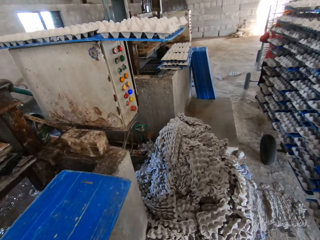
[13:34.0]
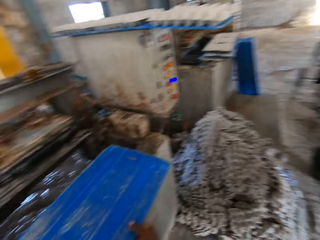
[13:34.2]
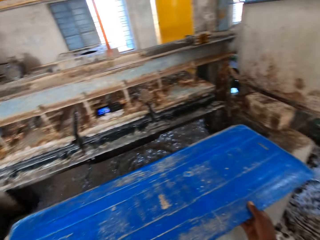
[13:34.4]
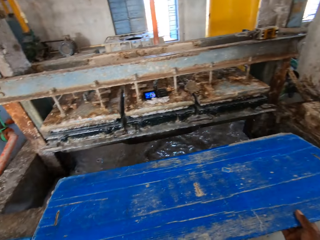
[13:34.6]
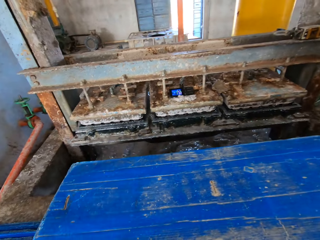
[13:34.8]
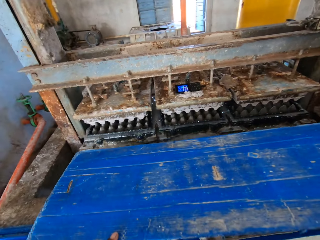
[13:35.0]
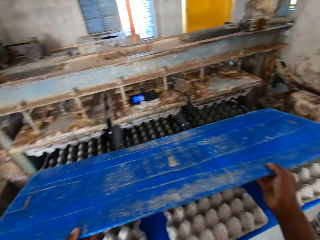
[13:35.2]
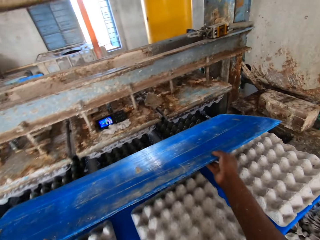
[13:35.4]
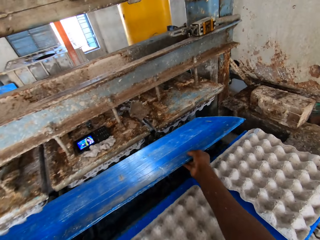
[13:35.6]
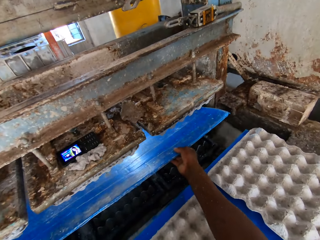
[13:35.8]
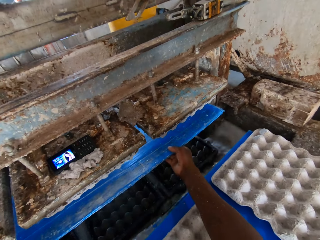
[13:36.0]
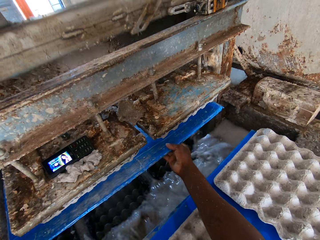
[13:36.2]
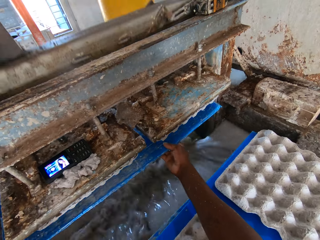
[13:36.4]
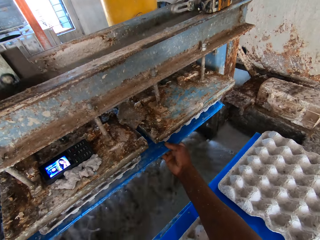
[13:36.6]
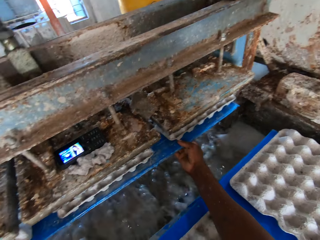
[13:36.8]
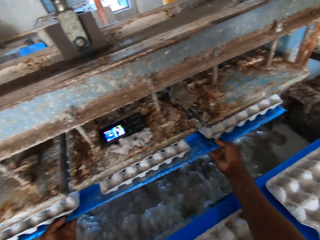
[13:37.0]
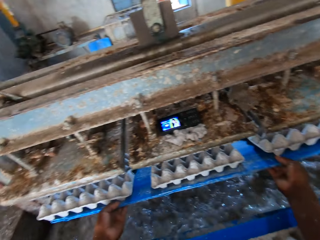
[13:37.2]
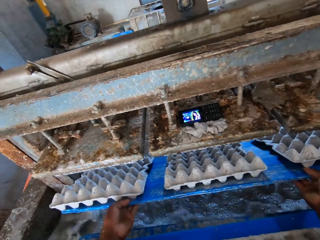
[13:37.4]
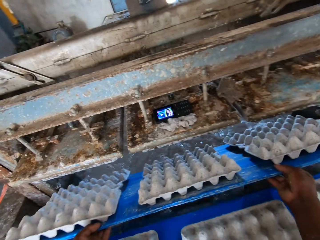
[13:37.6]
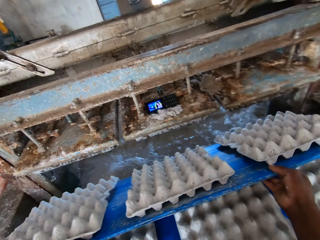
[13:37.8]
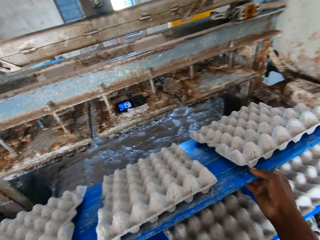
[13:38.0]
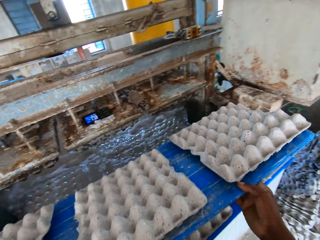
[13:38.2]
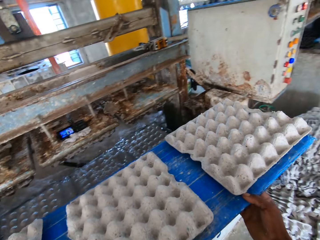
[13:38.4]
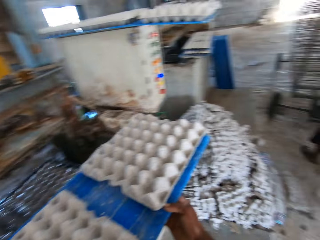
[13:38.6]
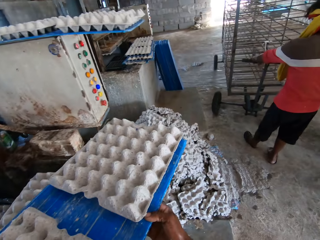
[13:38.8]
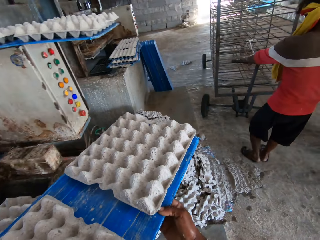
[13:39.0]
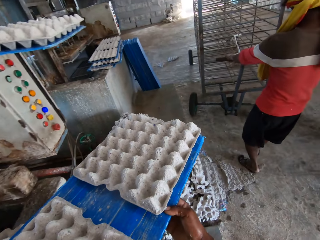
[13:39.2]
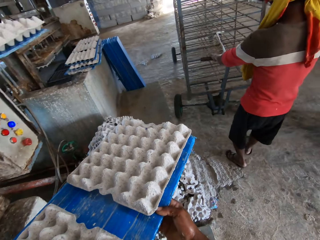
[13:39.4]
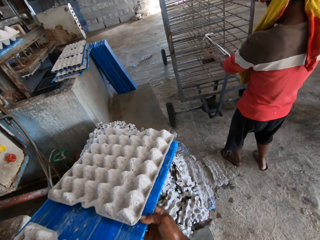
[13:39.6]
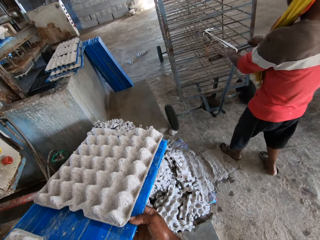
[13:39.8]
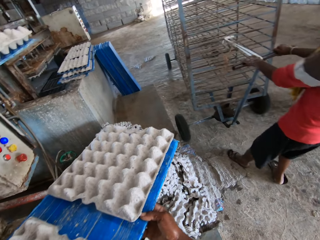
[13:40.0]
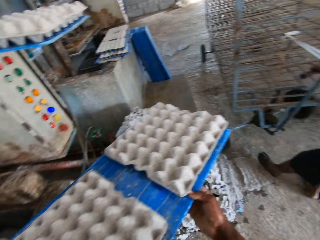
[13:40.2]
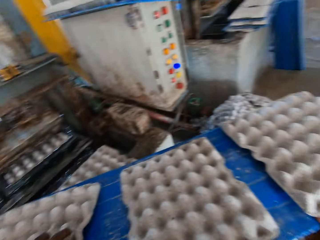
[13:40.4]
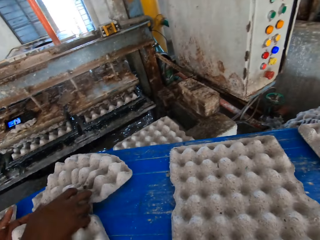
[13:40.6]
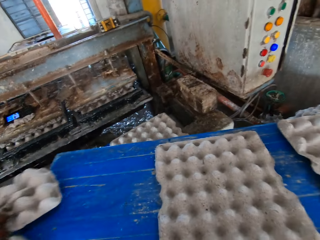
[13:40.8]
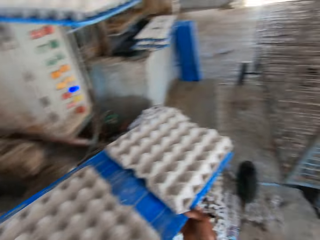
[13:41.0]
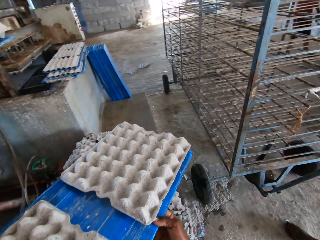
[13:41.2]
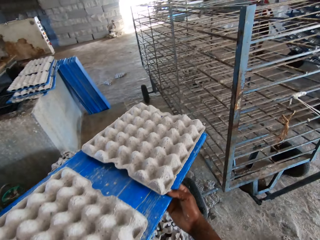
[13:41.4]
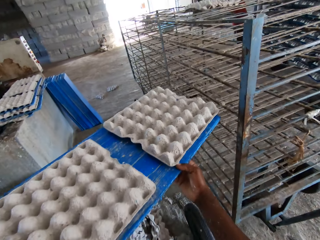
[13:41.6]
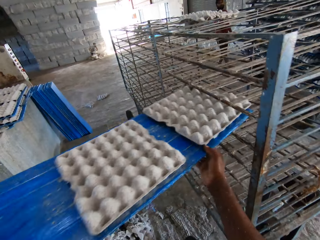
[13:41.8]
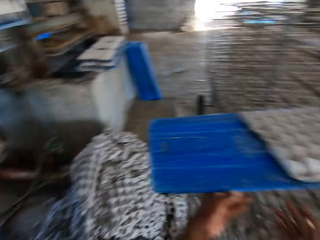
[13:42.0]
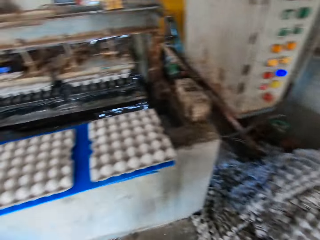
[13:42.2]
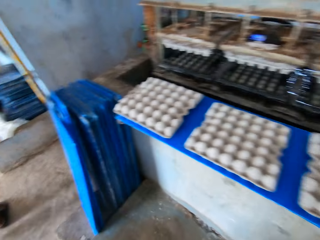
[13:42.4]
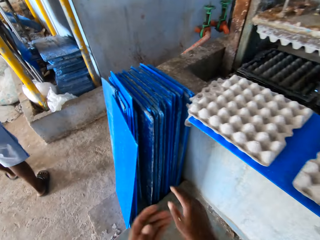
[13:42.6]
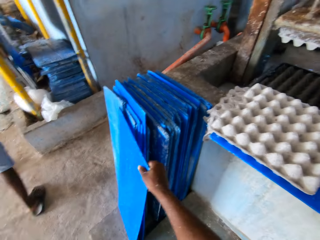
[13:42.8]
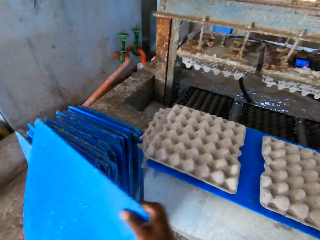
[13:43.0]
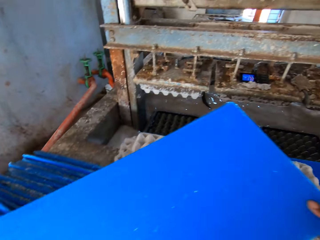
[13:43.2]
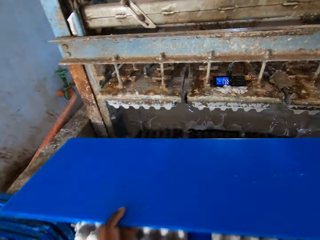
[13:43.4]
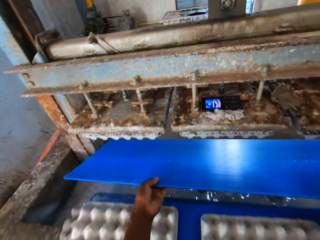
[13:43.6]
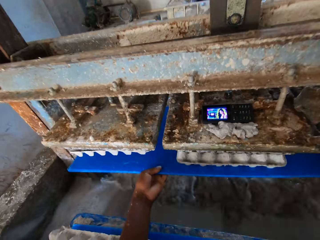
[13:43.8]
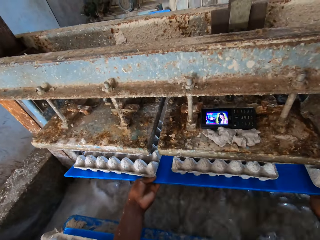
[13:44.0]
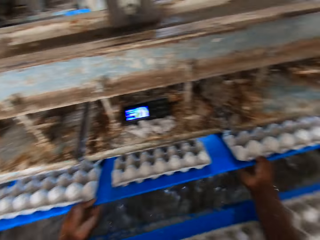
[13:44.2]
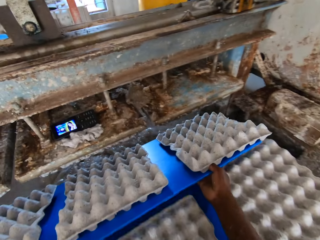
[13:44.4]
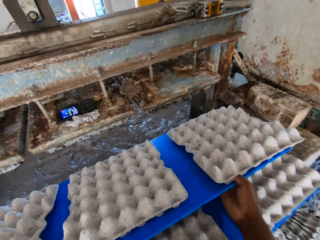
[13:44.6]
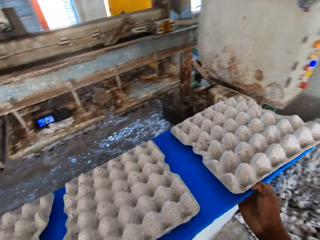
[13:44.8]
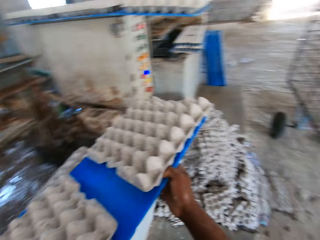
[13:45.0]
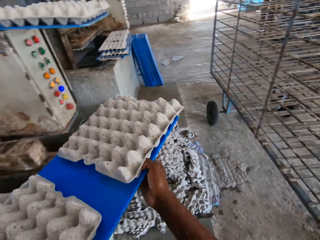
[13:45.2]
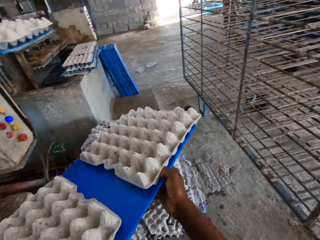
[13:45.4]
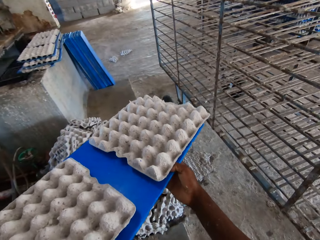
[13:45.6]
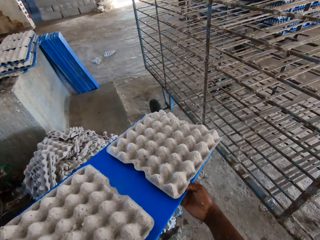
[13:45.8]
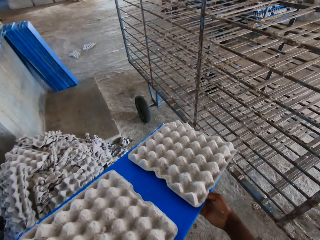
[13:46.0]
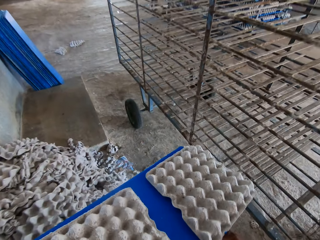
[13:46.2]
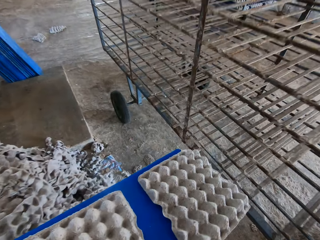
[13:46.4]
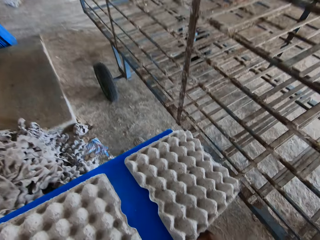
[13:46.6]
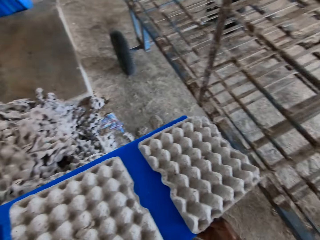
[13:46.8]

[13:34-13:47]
The camera wearer places the board on another board with trays. He looks right and looks forward. He places the plastic sheet in the egg tray machine with his hands. He takes out the plastic sheet from the egg tray machine with his hands. The man pulls a rack towards the camera wearer with his hands. The camera wearer converses with the man. He removes a tray from the plastic sheet in his right hand with his left hand. He places the plastic sheet of egg trays in the rack with his hands. He turns back and walks forward. He picks a plastic sheet from the stack of plastic sheets on the floor with his right hand. He places the plastic sheet in the egg tray machine with his hands. He takes out the plastic sheet from the egg tray machine with his hands.

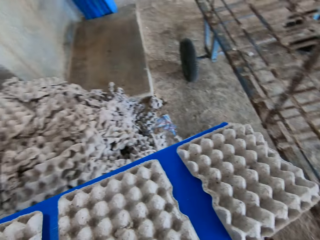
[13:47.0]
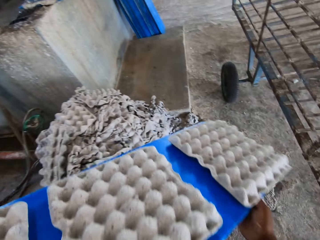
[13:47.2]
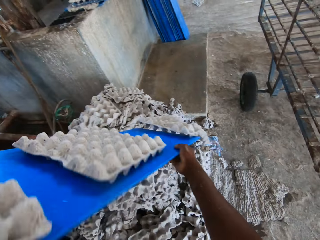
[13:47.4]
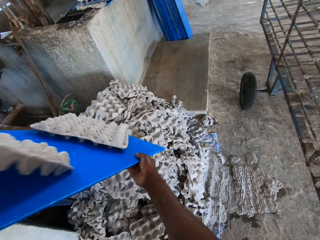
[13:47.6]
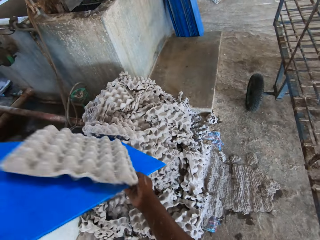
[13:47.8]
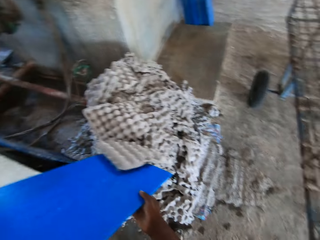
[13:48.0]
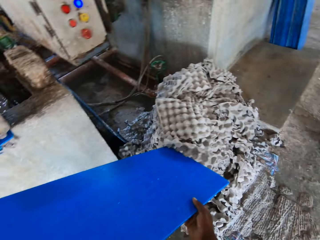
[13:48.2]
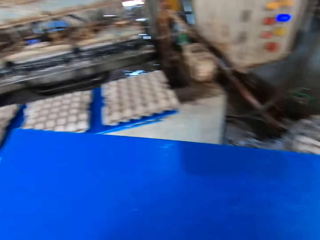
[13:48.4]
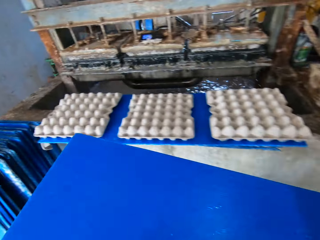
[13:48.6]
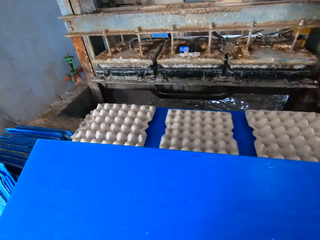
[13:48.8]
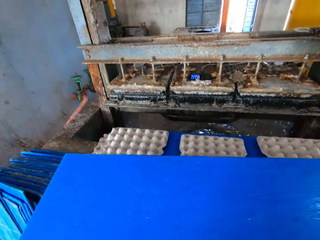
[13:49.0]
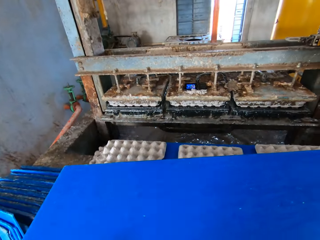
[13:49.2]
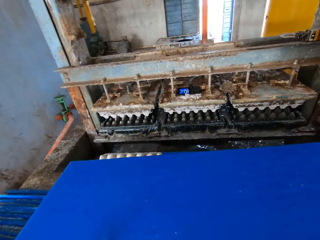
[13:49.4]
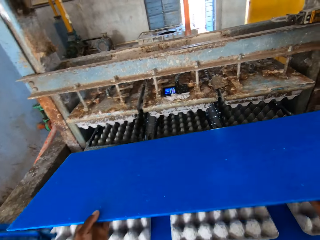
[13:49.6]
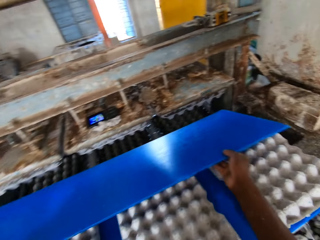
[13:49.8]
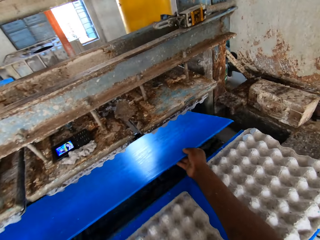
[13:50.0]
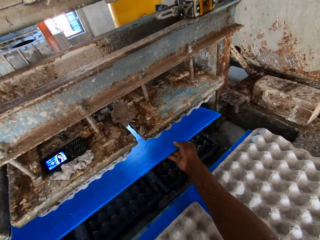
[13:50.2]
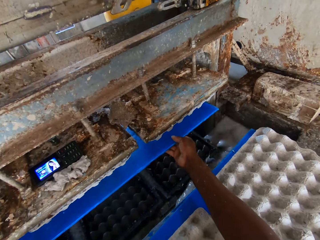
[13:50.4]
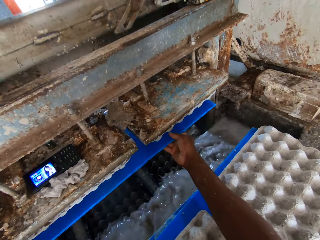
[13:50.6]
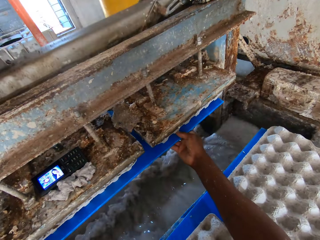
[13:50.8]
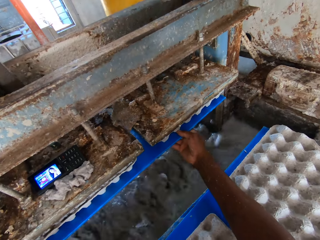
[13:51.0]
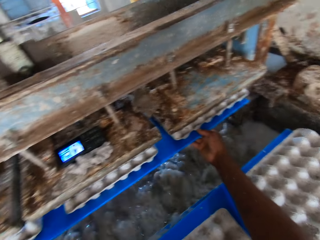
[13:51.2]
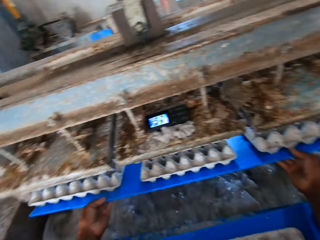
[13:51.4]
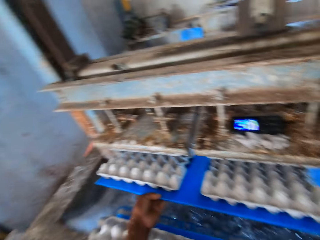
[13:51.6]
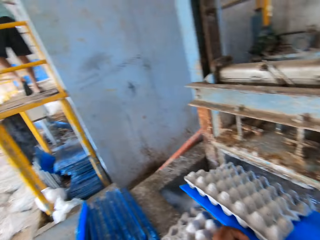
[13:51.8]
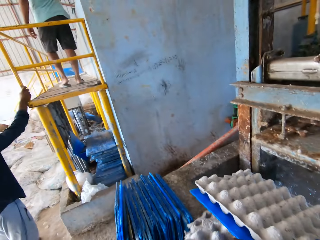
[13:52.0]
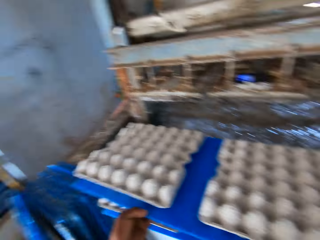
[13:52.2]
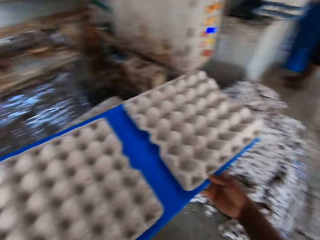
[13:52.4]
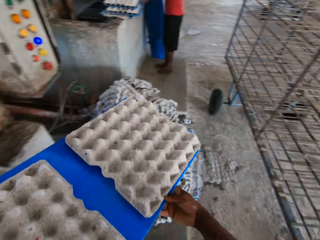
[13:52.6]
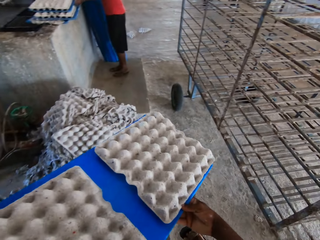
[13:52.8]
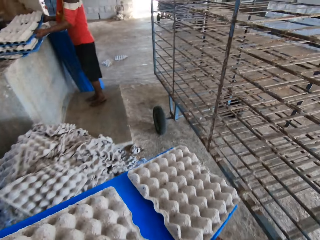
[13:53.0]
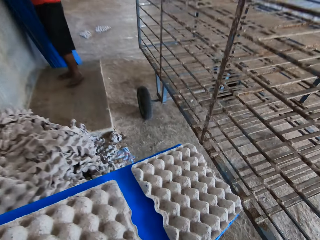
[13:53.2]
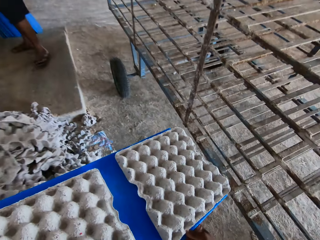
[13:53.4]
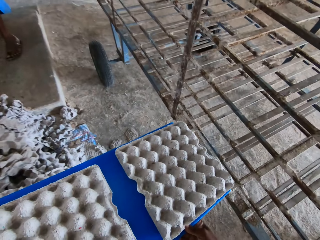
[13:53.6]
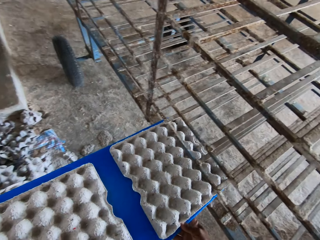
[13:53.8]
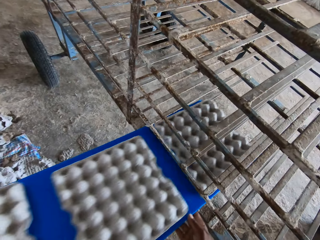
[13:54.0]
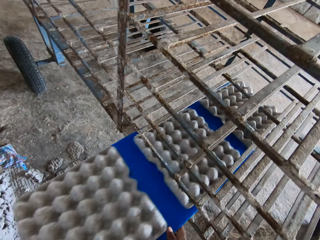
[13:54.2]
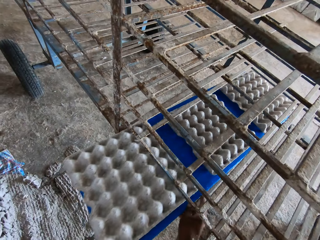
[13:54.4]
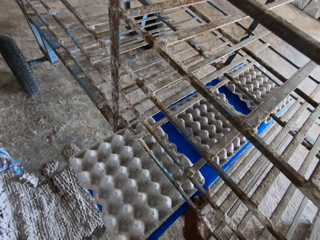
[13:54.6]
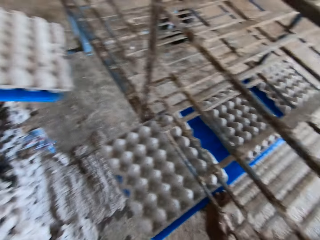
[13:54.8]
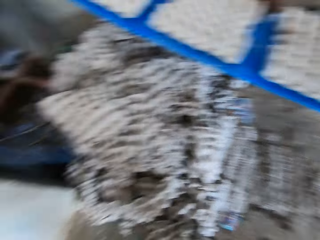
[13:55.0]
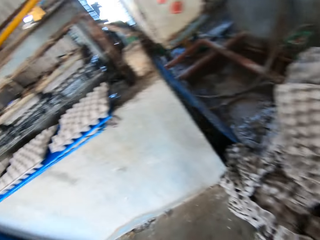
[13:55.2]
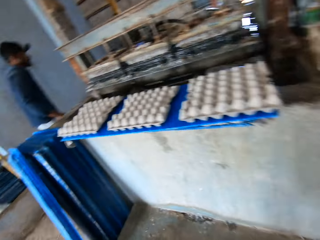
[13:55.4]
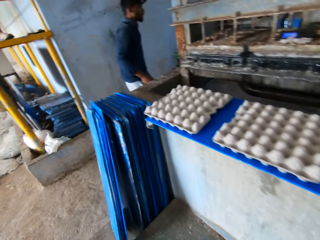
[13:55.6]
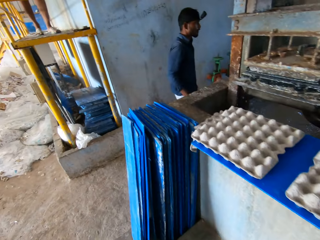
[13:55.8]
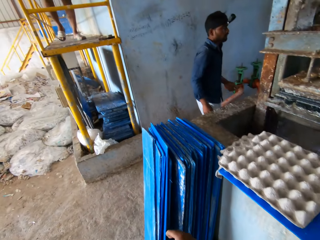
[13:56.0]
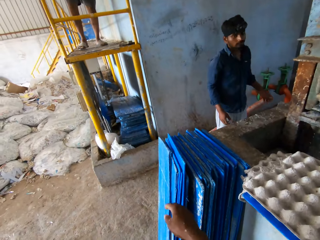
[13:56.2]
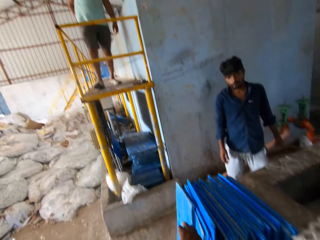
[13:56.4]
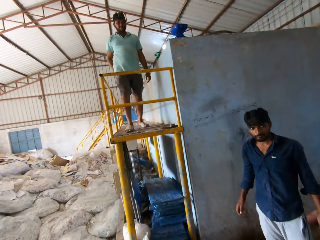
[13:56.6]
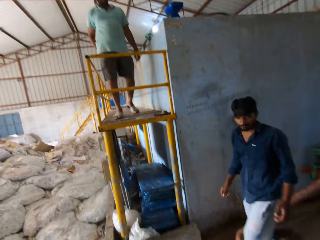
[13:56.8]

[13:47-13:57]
The camera wearer puts the trays from the cardboard to the ground. He throws the crates on the tray in both hands on the floor. He places the tray in both hands in the crate making machine. He removes the cardboard with the egg tray from the machine. He places the tray in both hands in the trolley.
